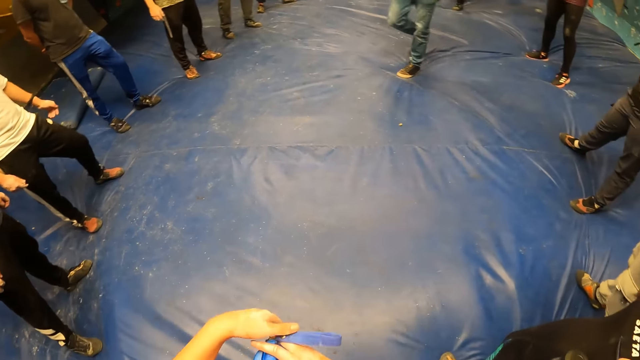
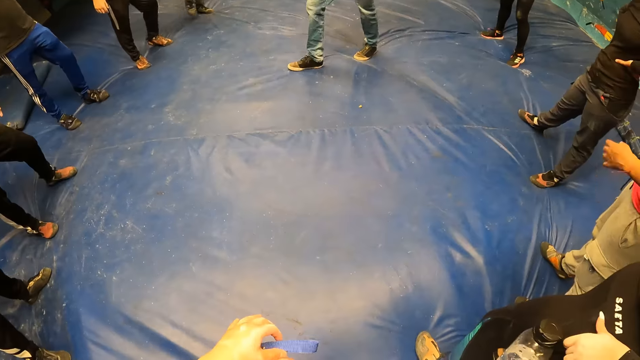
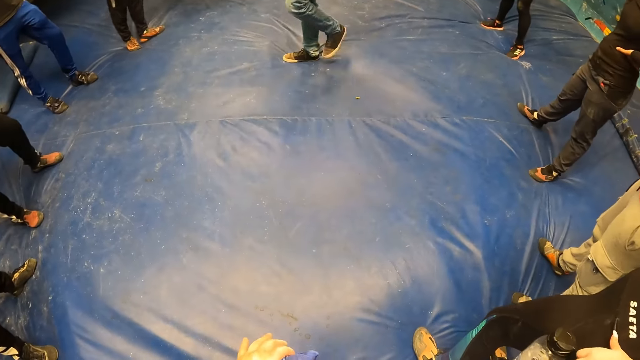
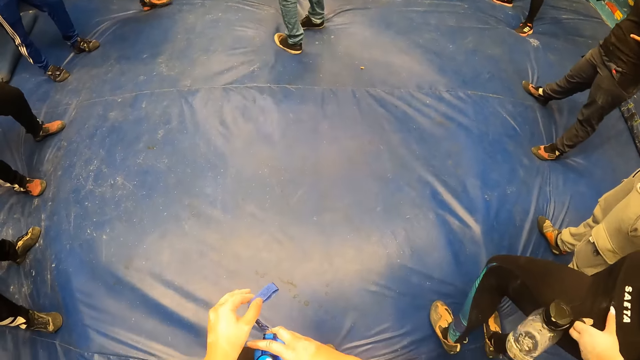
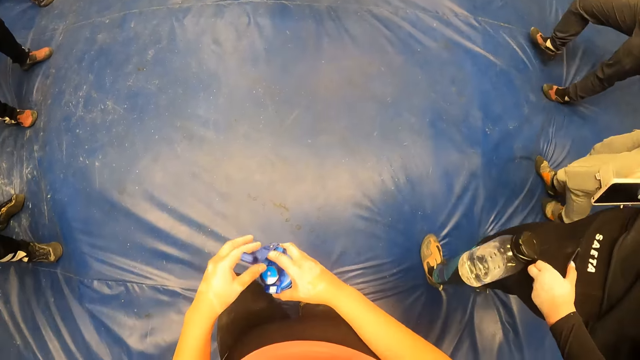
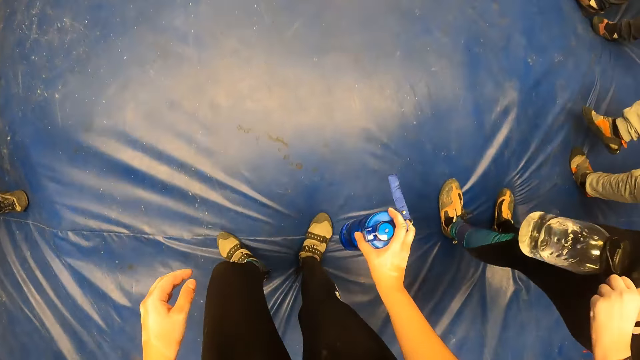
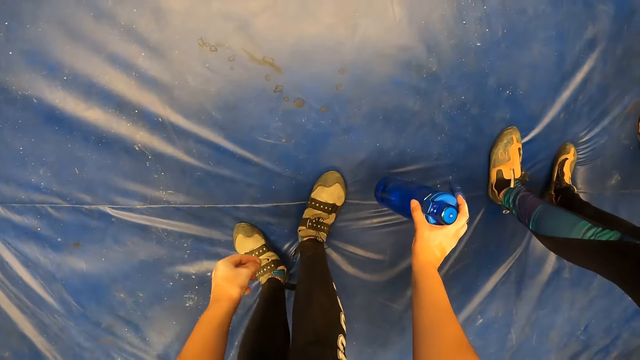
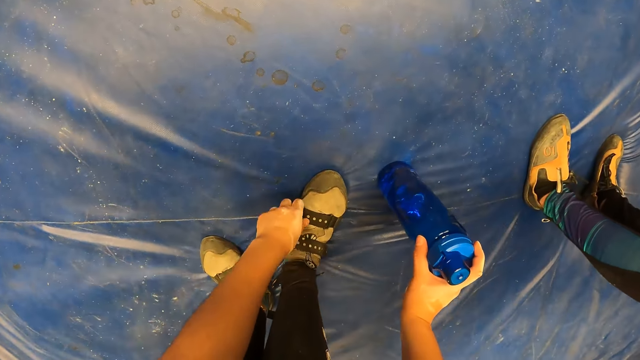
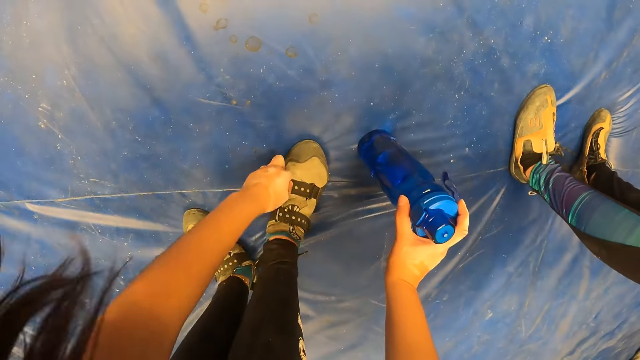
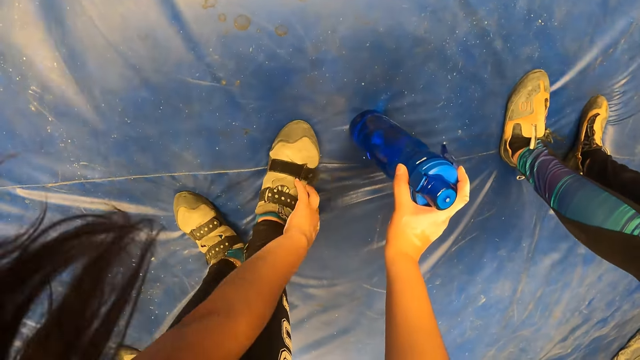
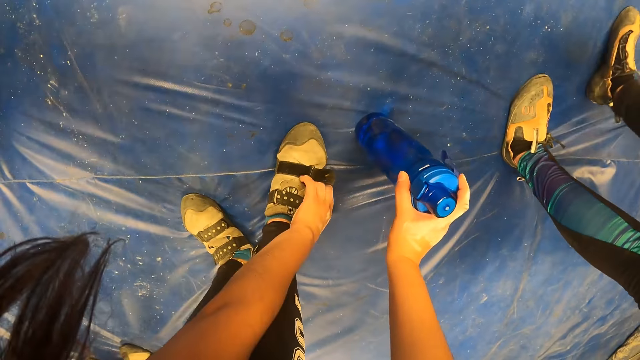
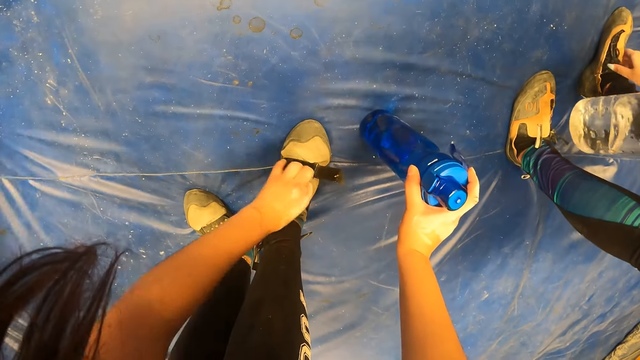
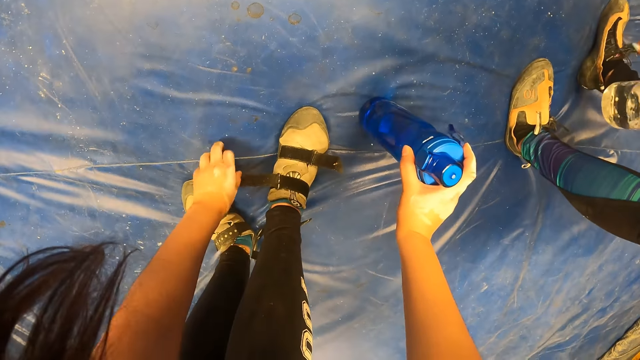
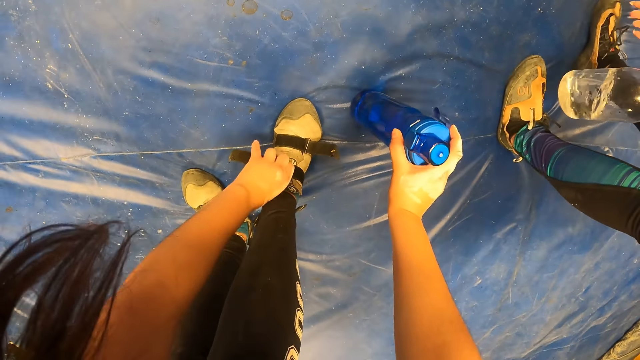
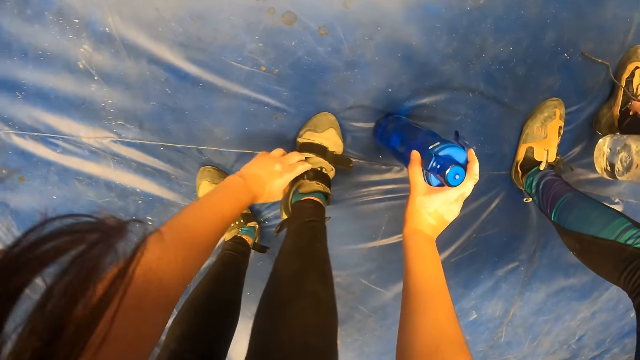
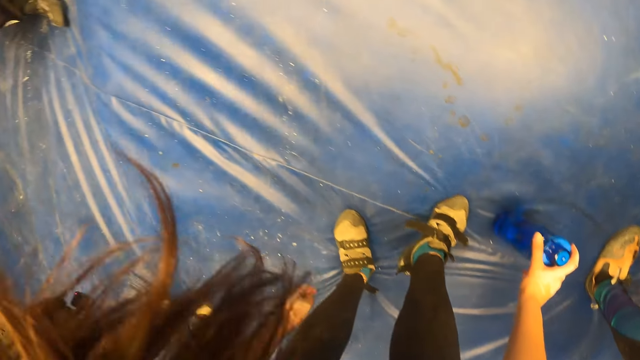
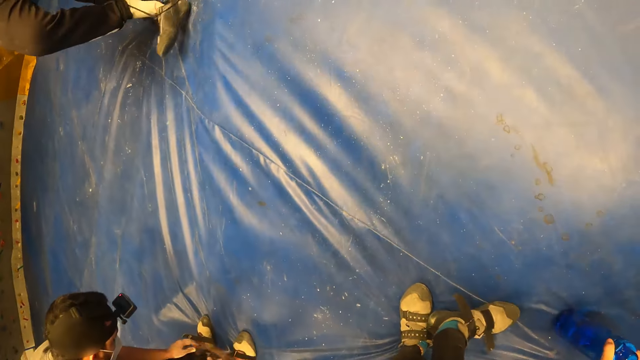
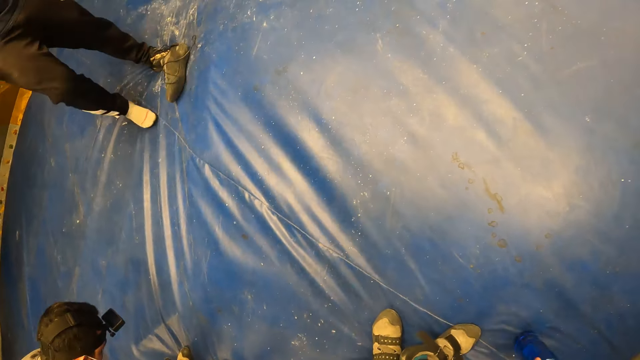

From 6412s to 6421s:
The camera wearer drops the water bottle on the ground with her right hand. She unfastens her right shoe with her left hand.

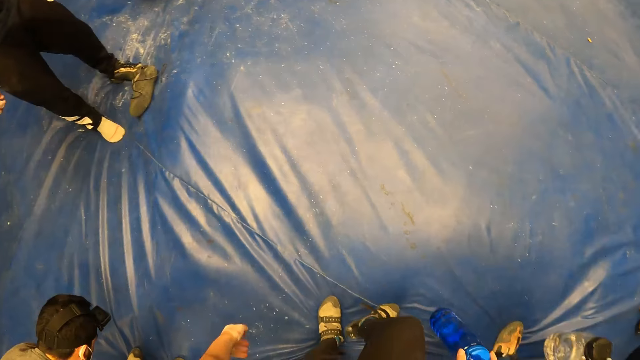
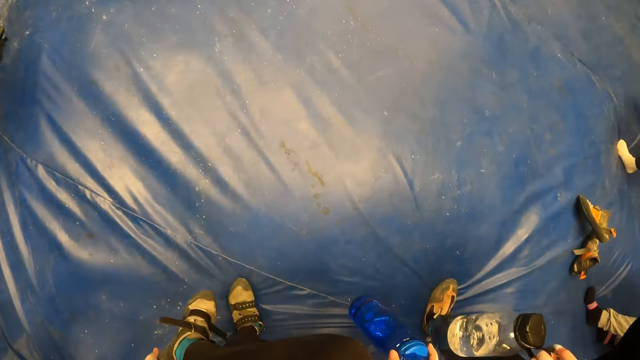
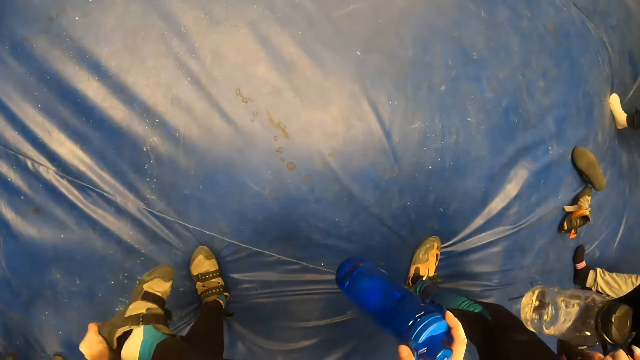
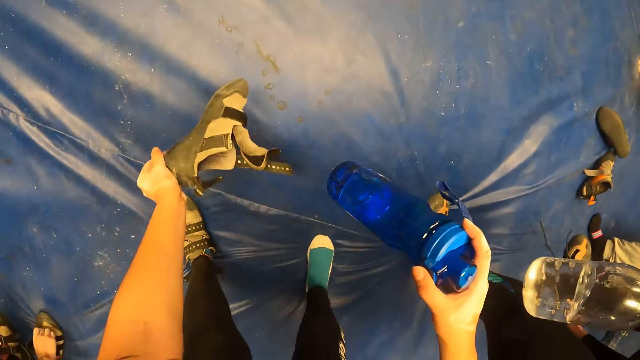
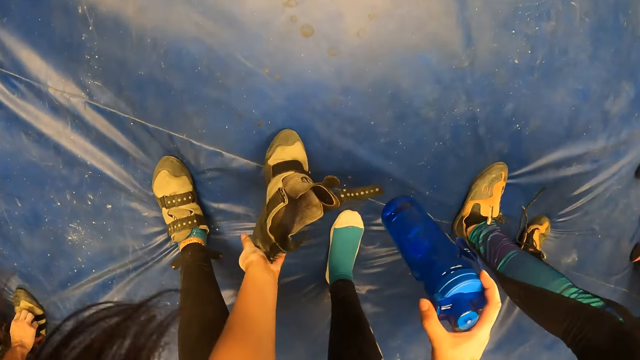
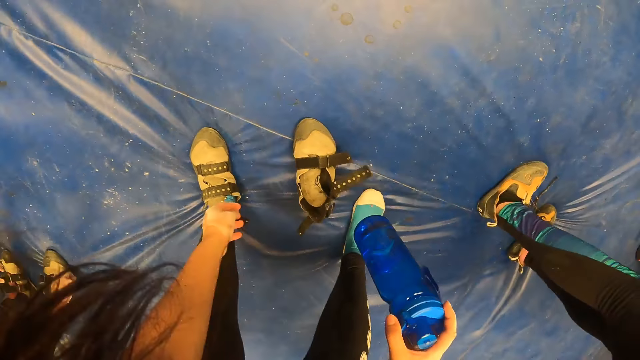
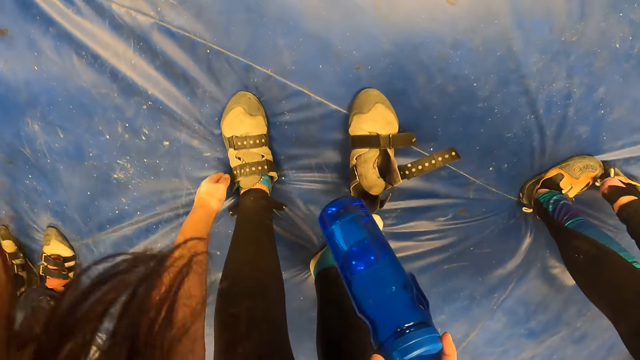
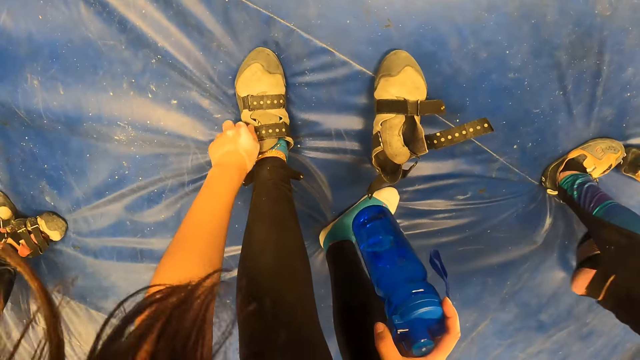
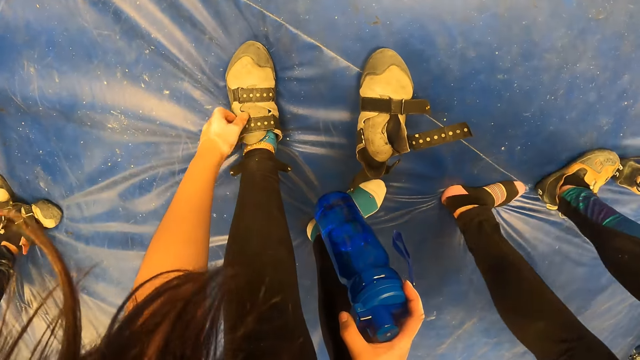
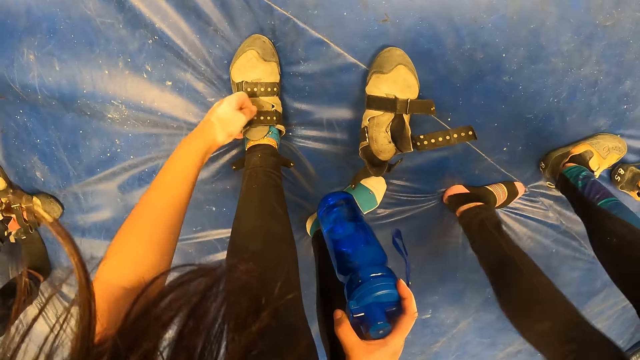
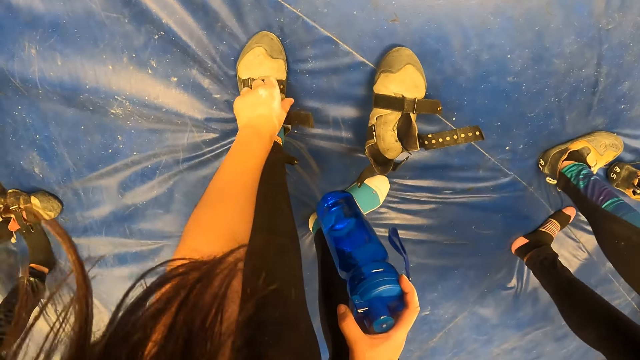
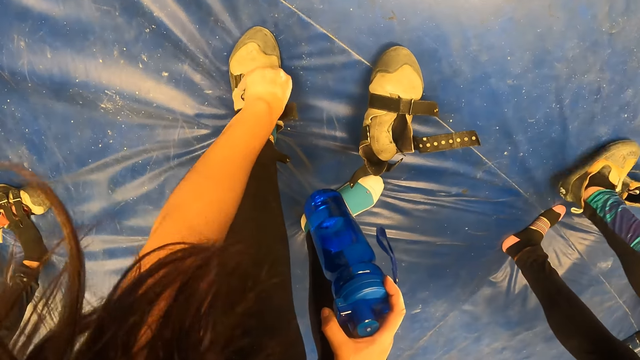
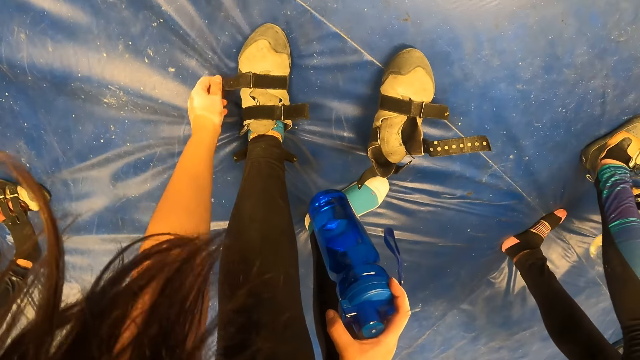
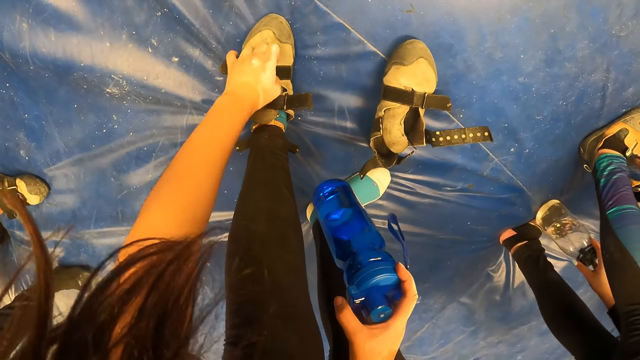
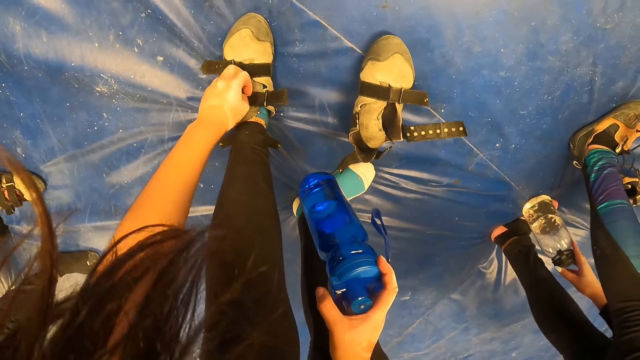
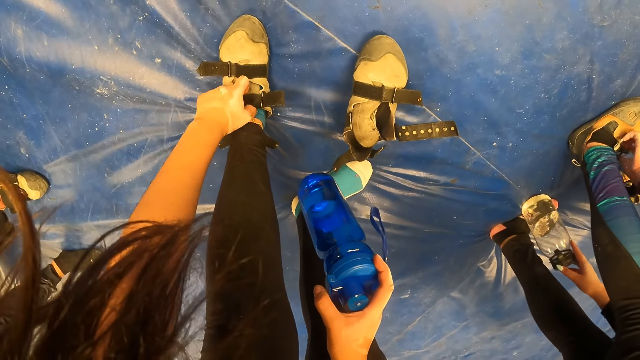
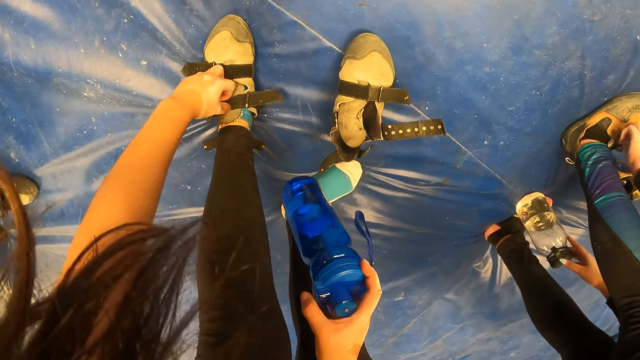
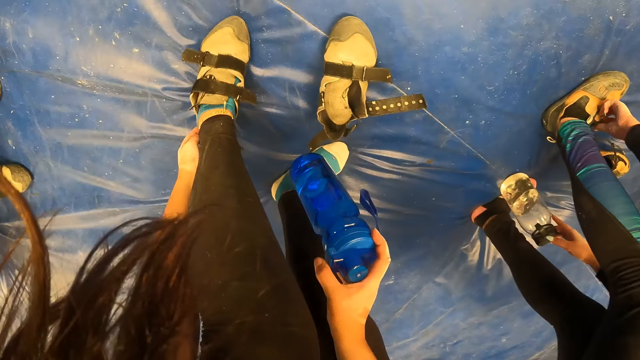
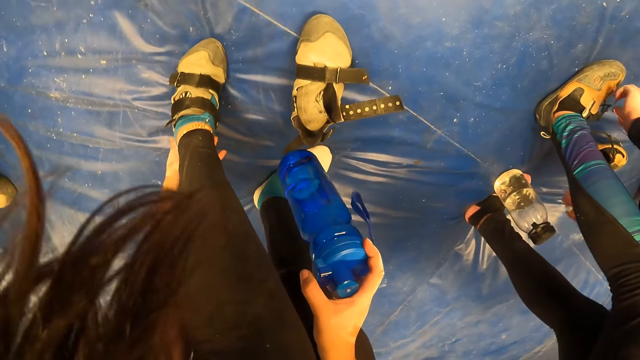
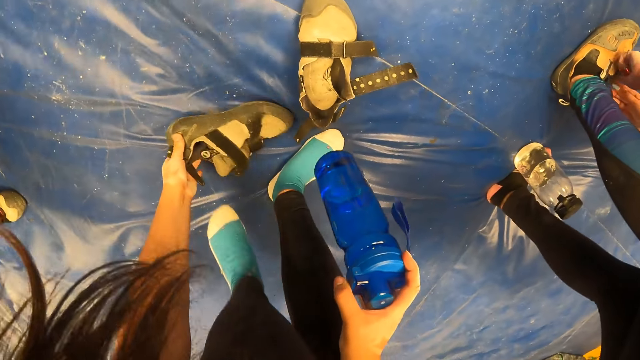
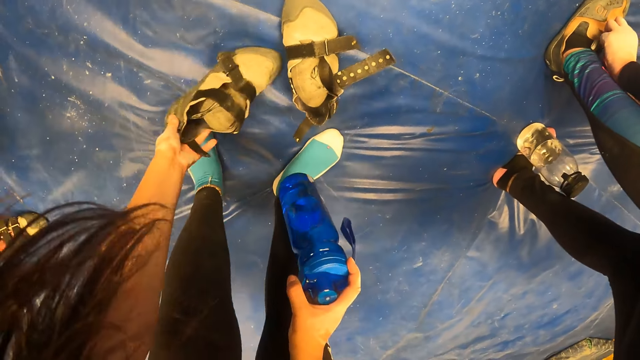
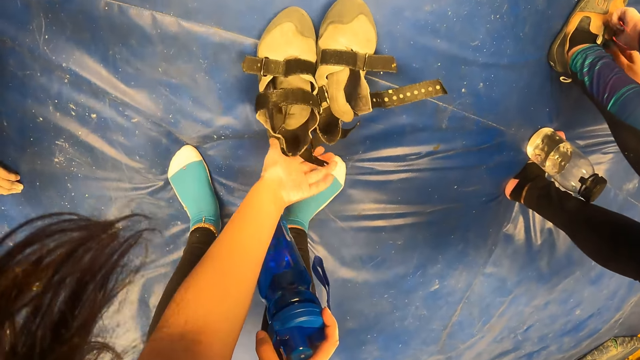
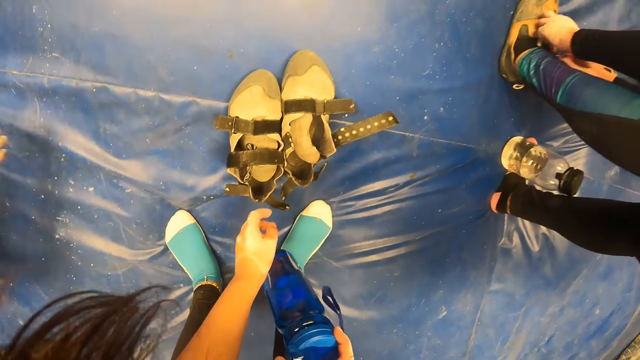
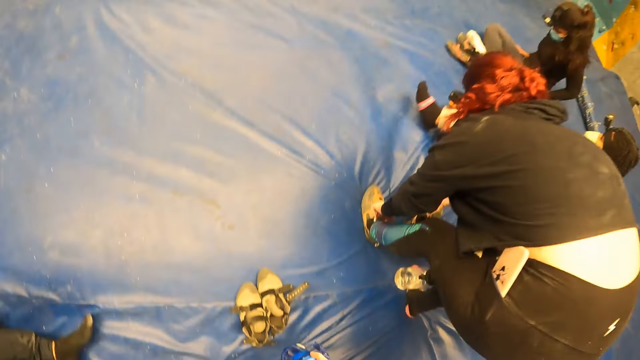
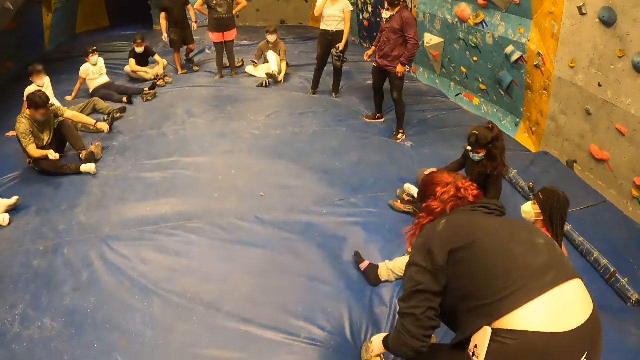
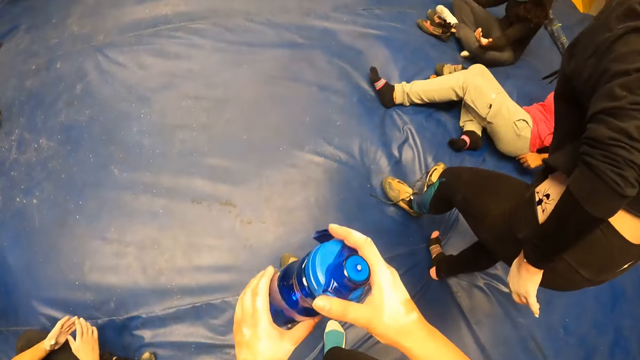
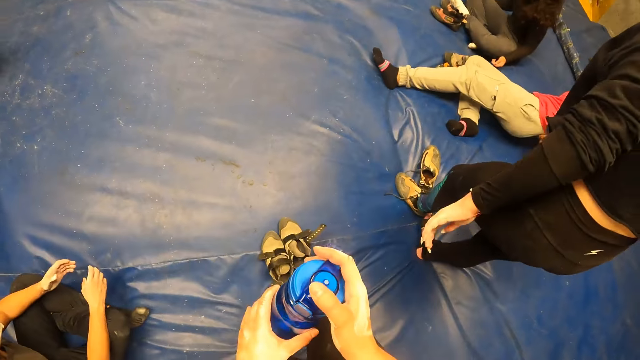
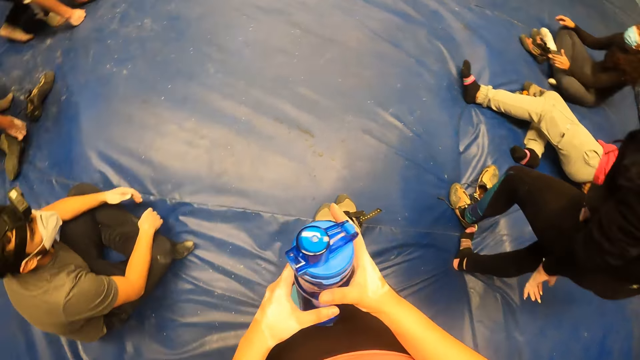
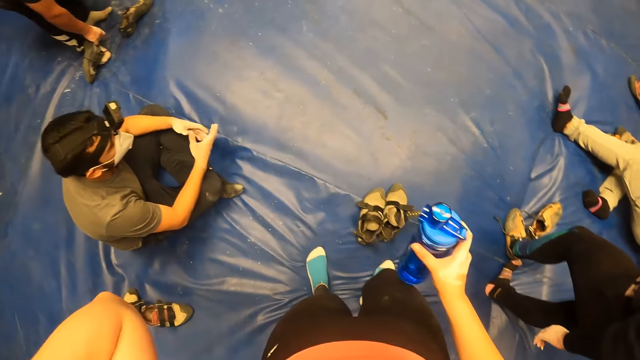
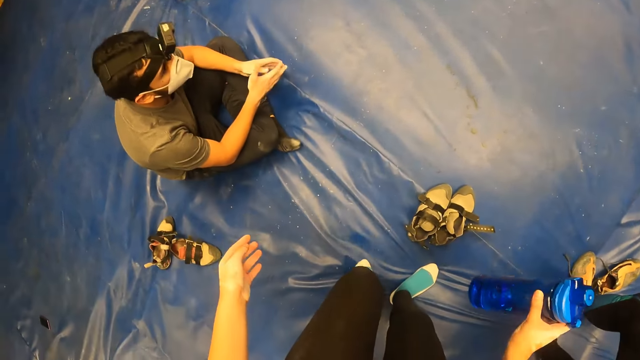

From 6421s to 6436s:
The camera wearer lifts her right leg. She removes her right shoe from her right leg with her left hand and drops the shoe on the landing mat with her left hand. She unfastens her left shoe with her left hand. She removes her left shoe from her left leg with her left hand and drops the shoe on the landing mat with her left hand. She places the shoes together. She stands up. She holds the bottle. She presses the lid of the water bottle with her right hand.
